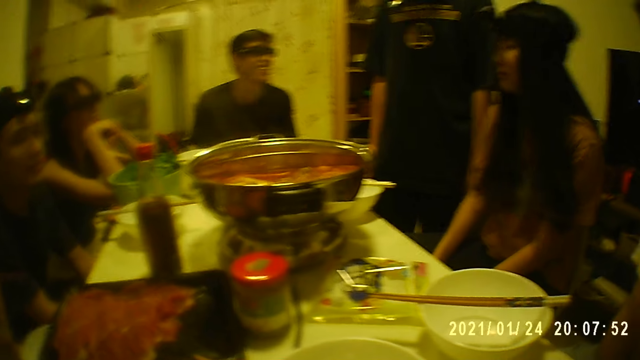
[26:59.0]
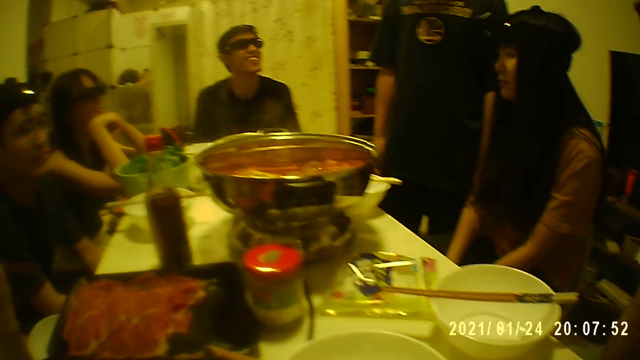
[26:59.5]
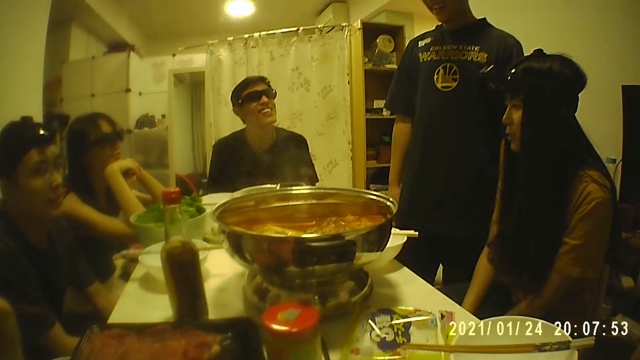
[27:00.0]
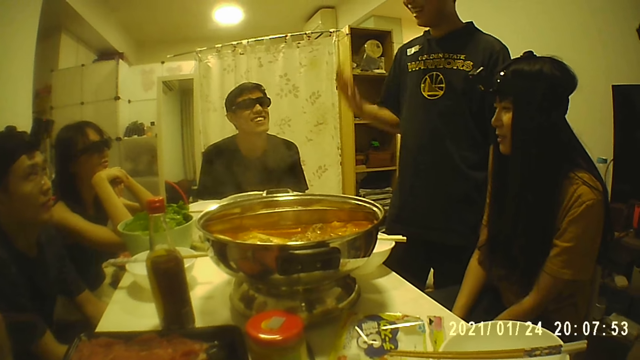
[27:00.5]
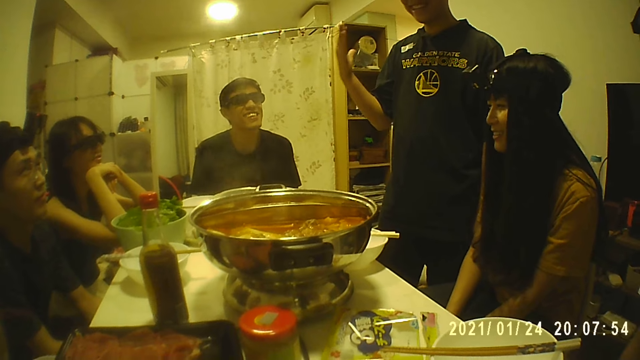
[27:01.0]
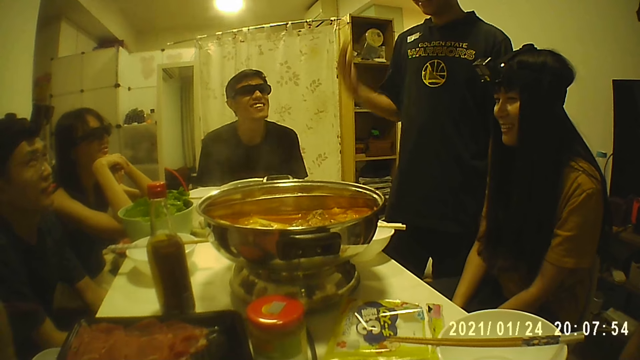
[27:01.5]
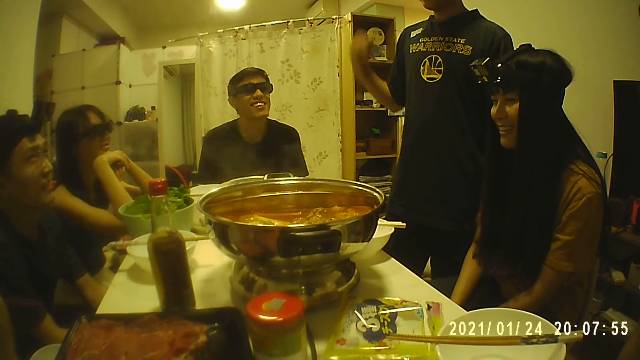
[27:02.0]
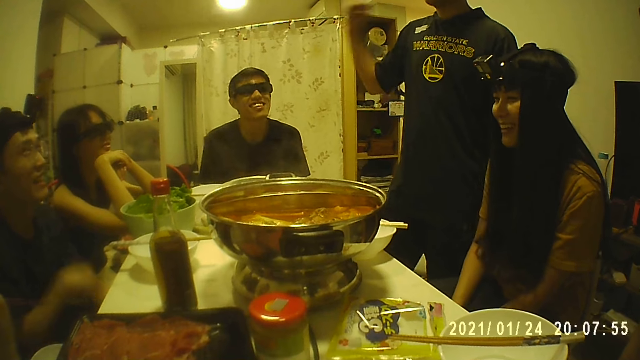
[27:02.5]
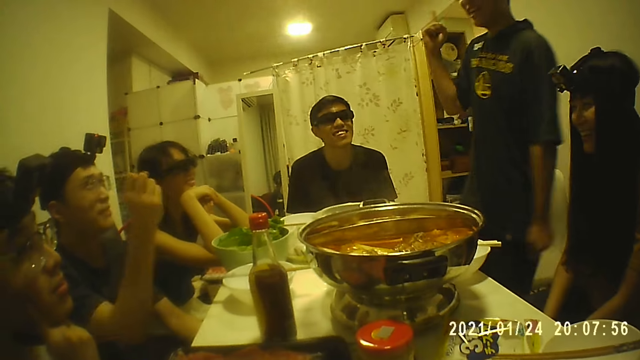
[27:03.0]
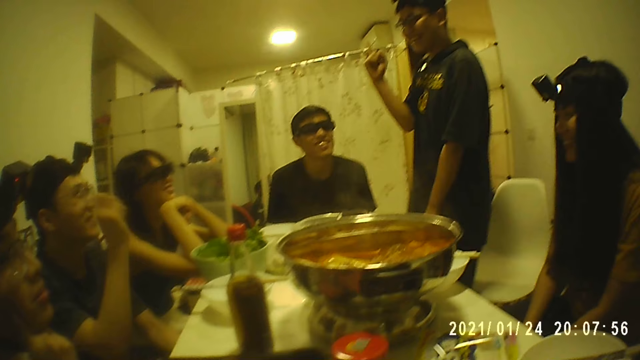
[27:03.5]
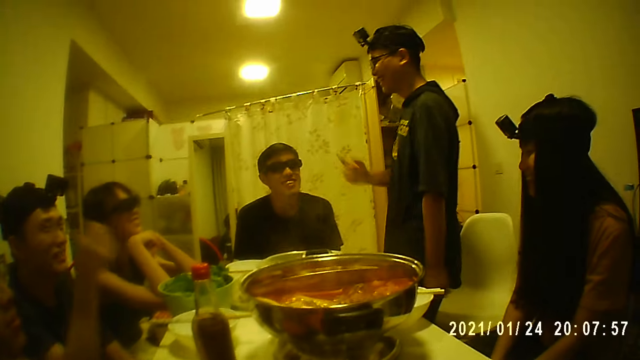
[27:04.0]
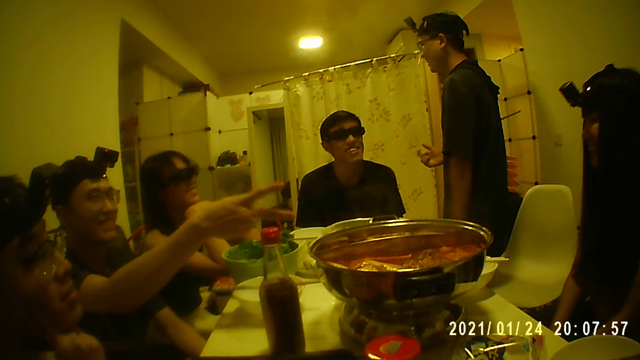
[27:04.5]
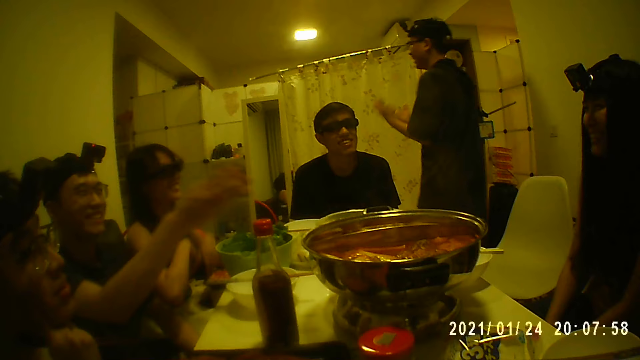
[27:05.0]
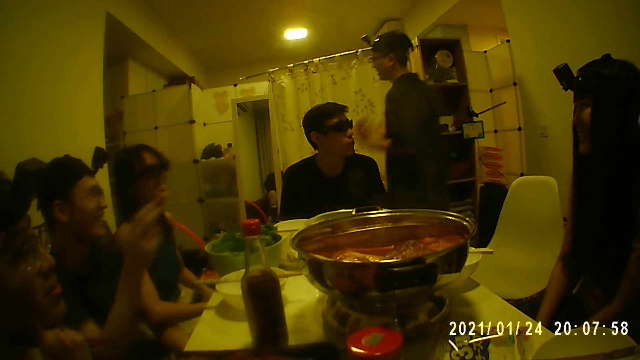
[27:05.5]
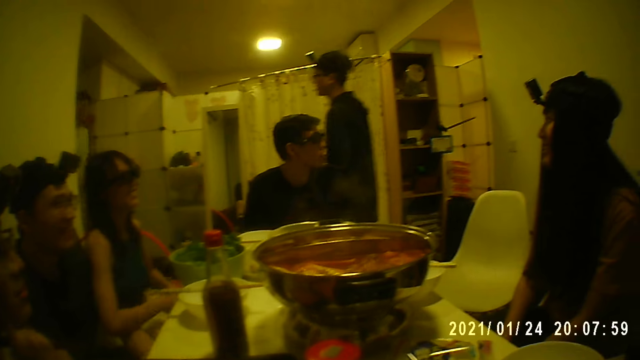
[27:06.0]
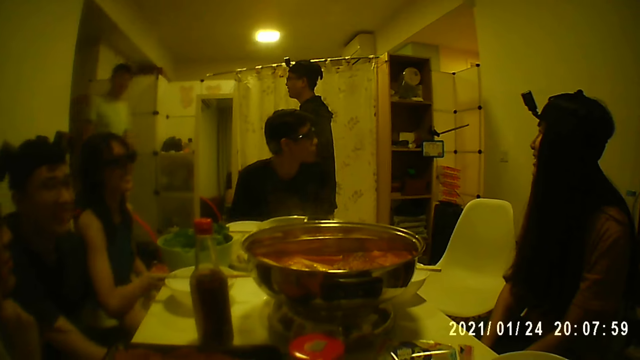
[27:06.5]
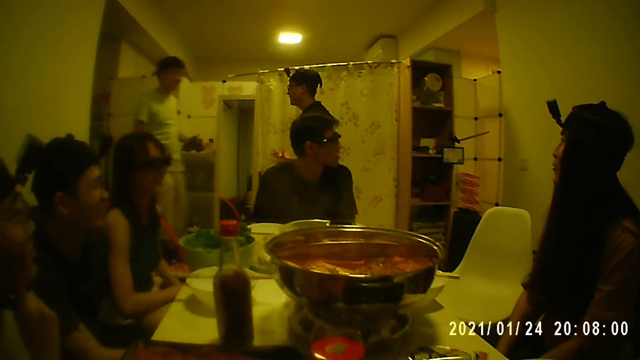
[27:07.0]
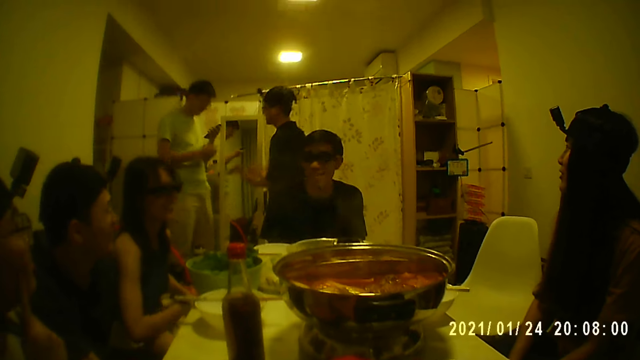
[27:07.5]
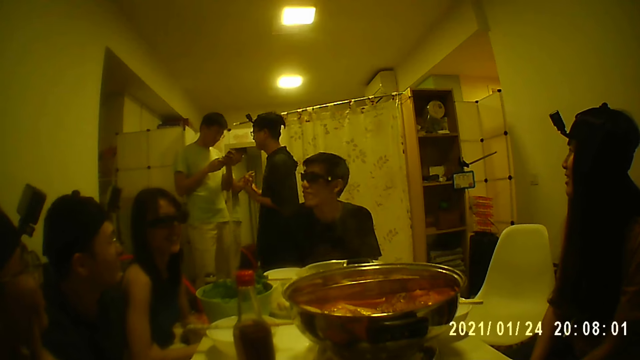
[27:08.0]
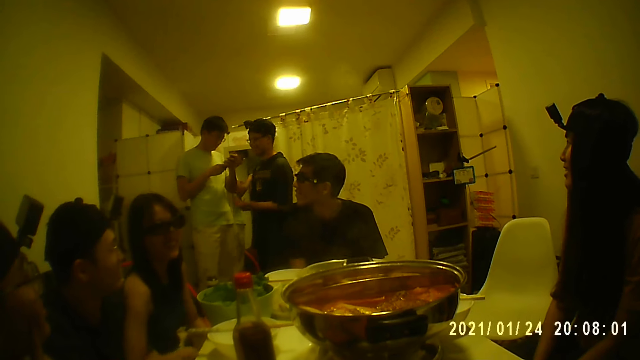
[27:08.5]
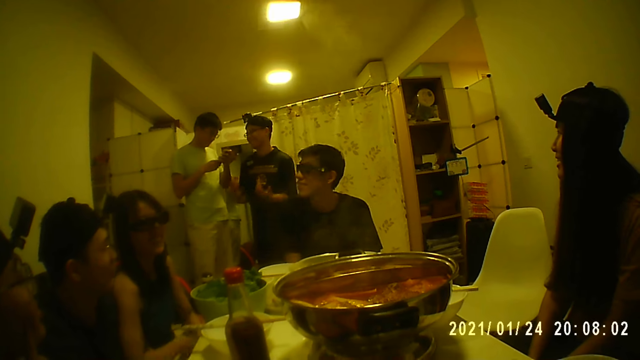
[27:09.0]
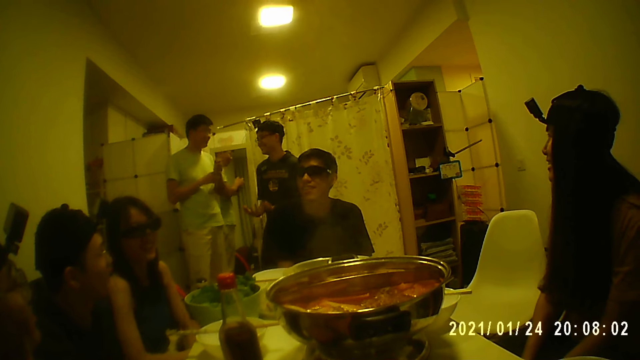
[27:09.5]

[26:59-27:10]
The man interacts with another man. The other man holds a mobile phone in his left hand and looks at the mobile phone in both hands.
